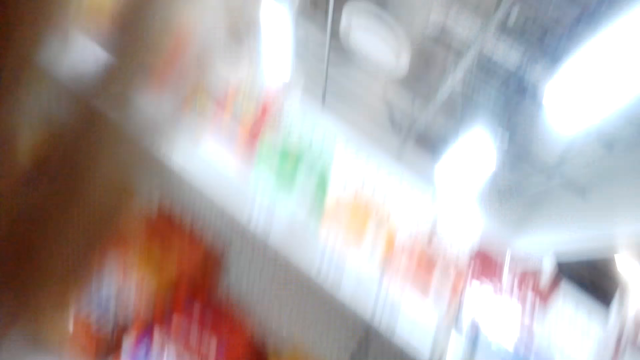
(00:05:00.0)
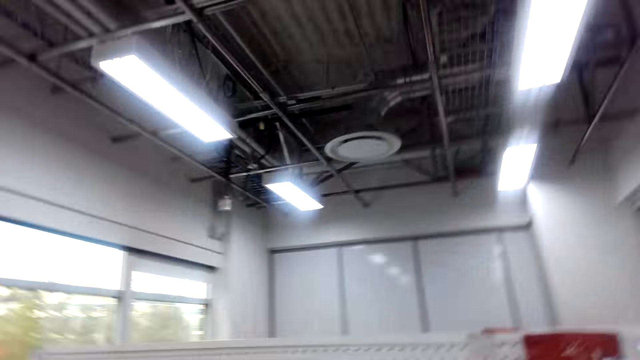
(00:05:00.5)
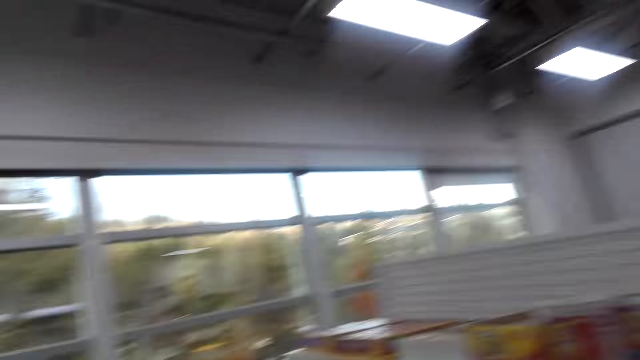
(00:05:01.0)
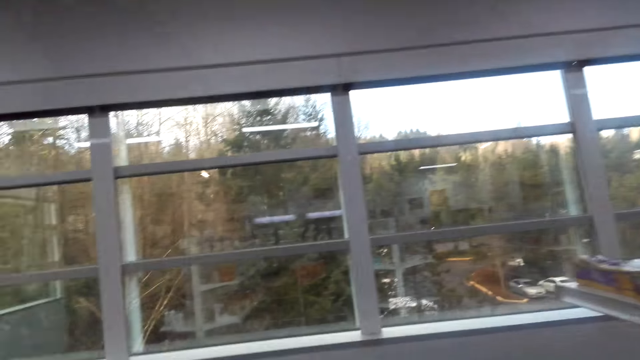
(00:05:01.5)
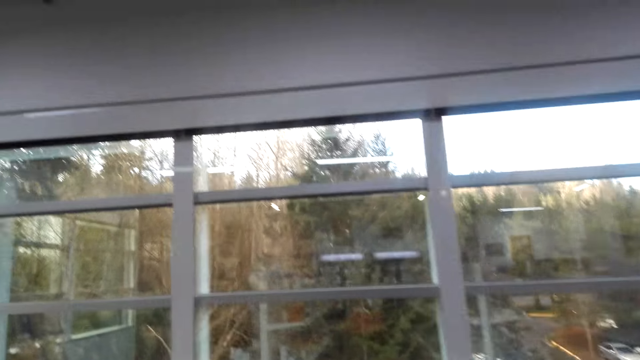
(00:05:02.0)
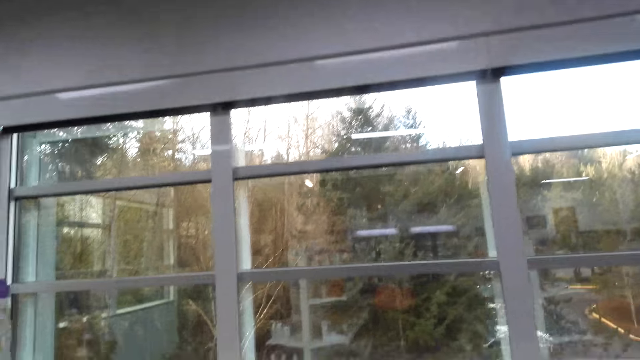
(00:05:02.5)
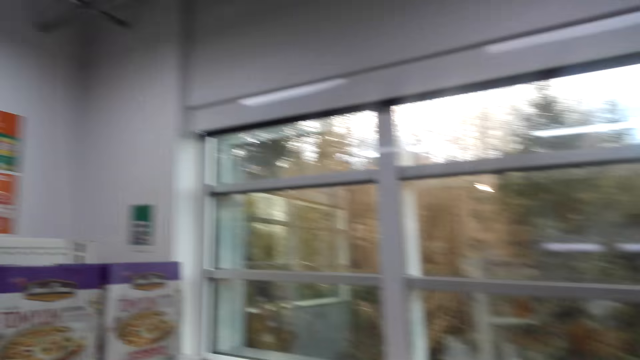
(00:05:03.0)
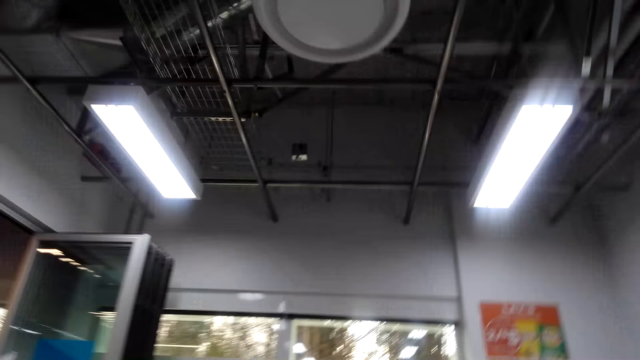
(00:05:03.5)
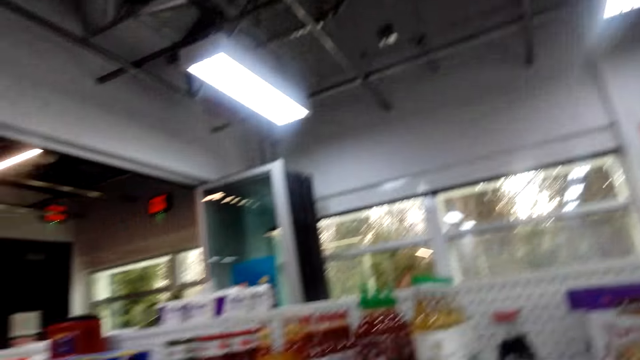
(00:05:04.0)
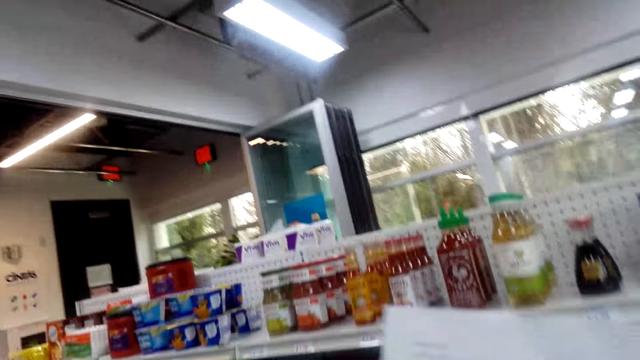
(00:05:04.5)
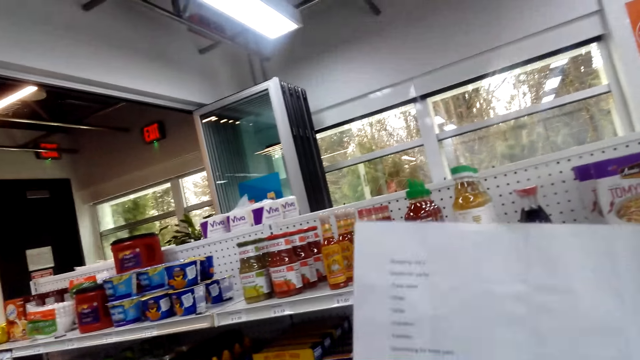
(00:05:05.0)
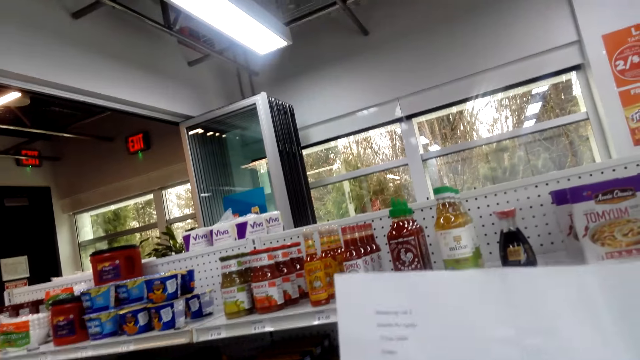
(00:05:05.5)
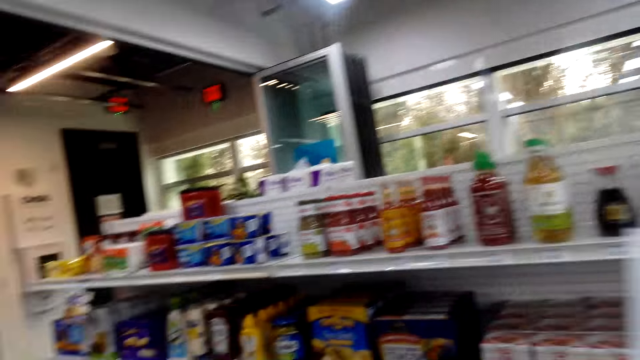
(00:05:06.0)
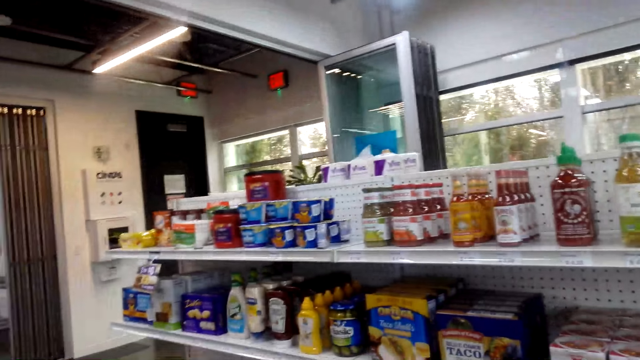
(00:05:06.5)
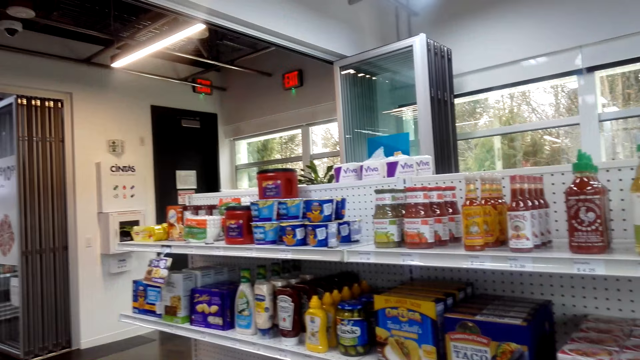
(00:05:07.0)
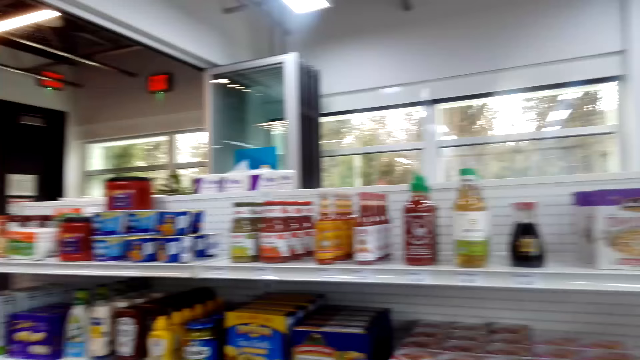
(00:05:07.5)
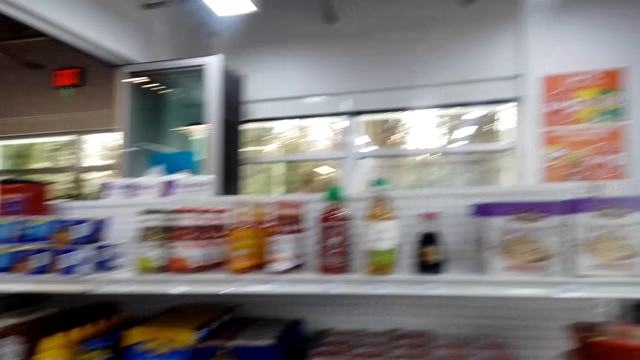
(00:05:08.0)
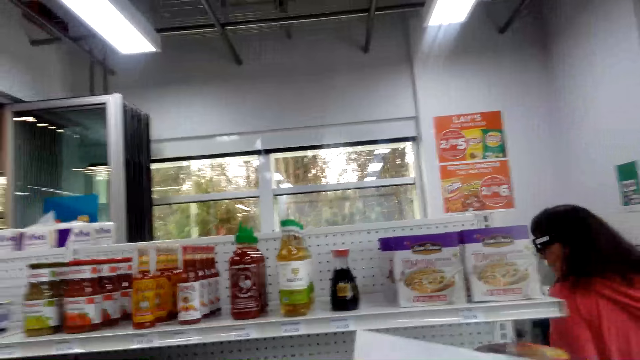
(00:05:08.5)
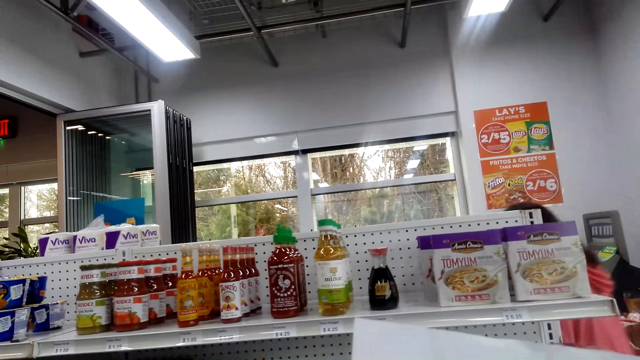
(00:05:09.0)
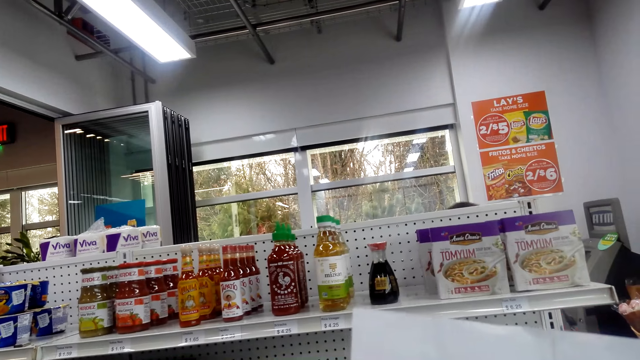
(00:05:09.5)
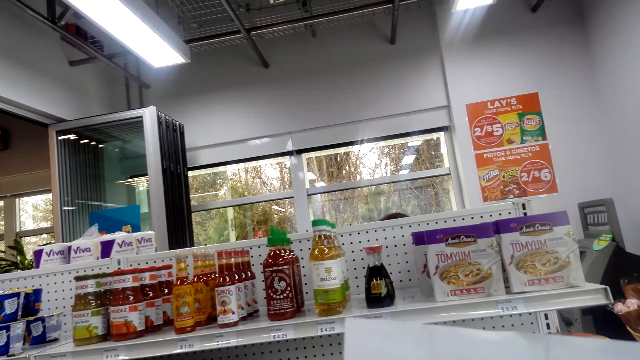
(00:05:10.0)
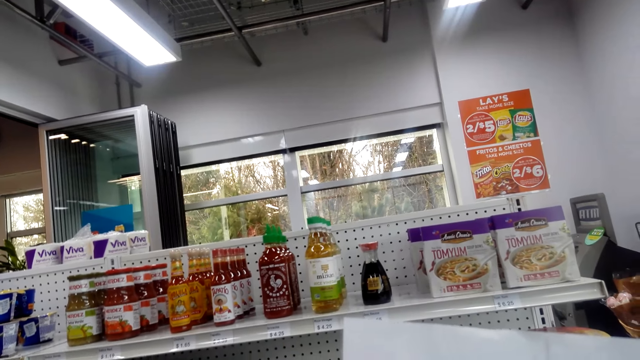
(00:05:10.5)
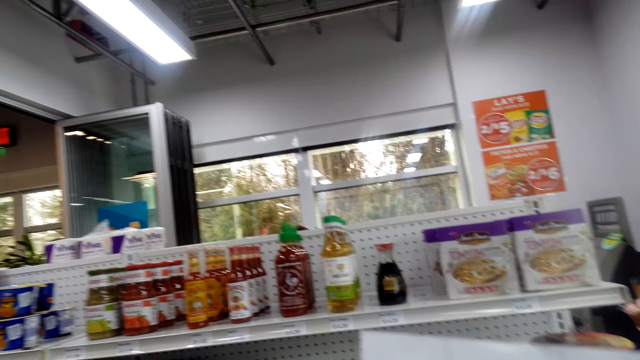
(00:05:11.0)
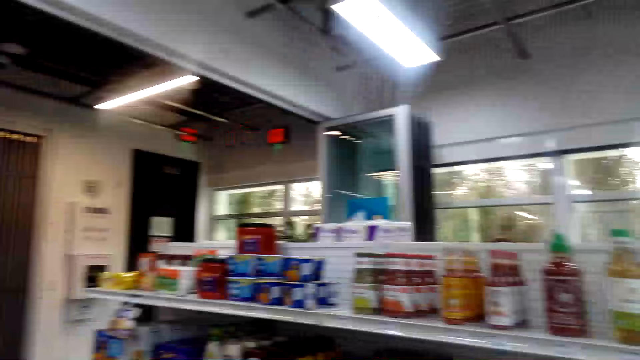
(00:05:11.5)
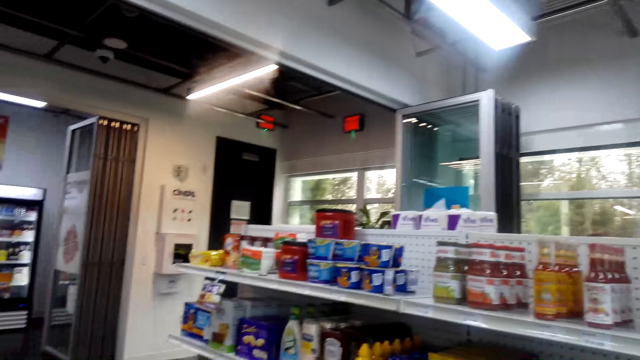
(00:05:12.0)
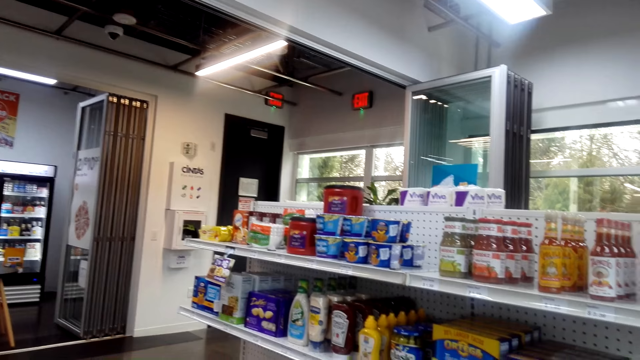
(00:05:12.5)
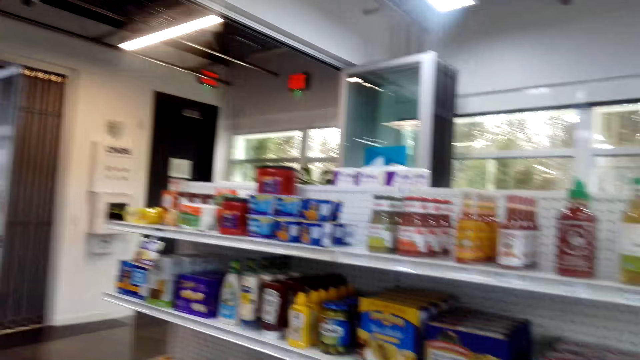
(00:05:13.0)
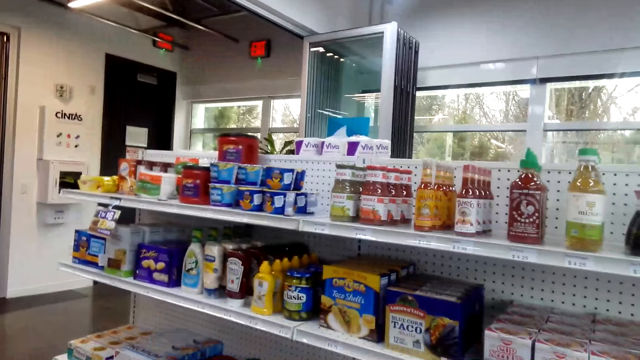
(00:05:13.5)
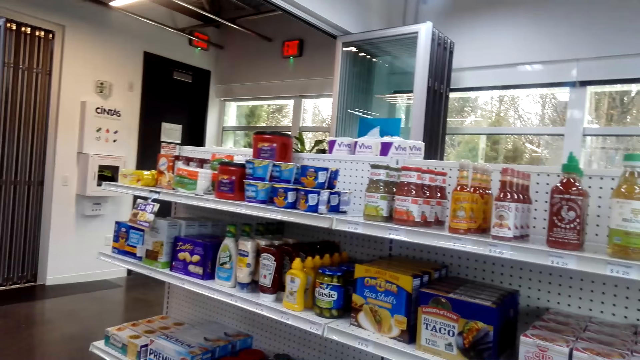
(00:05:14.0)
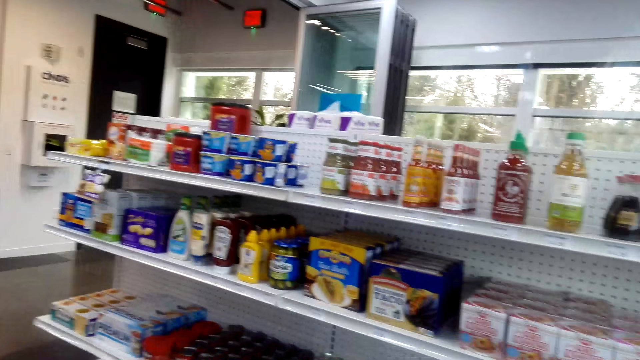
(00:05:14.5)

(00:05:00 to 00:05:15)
The camera wearer looks around the supermarket. She reads her list on the paper in her hand. She talks. She looks around the supermarket. A lady talks. The lady walks on the floor. The camera wearer reads her list on the paper in her hand. She looks around the shelves.

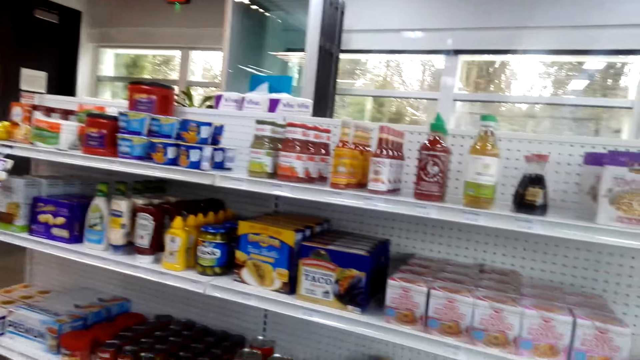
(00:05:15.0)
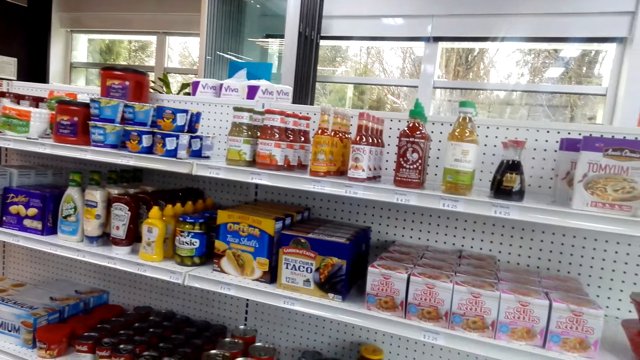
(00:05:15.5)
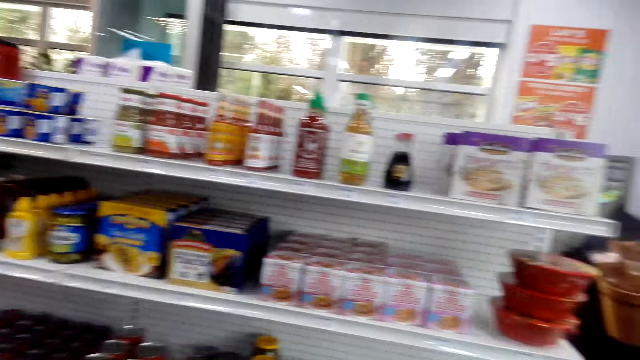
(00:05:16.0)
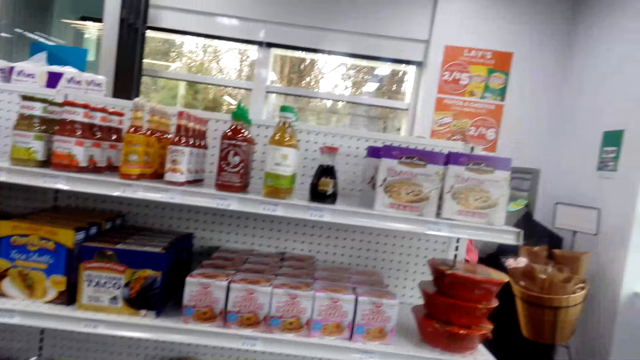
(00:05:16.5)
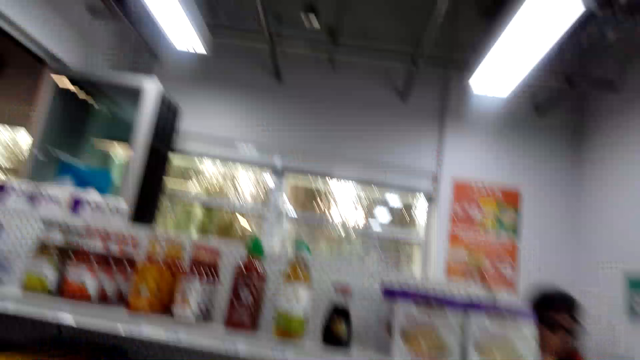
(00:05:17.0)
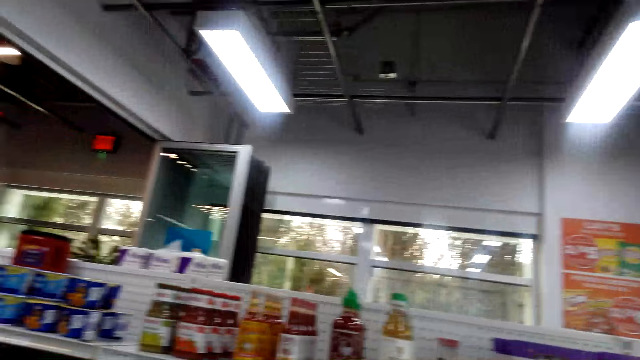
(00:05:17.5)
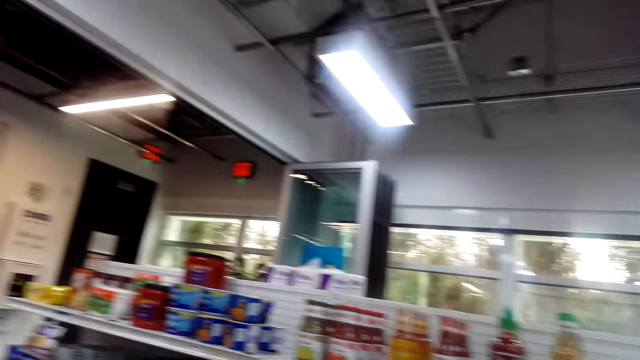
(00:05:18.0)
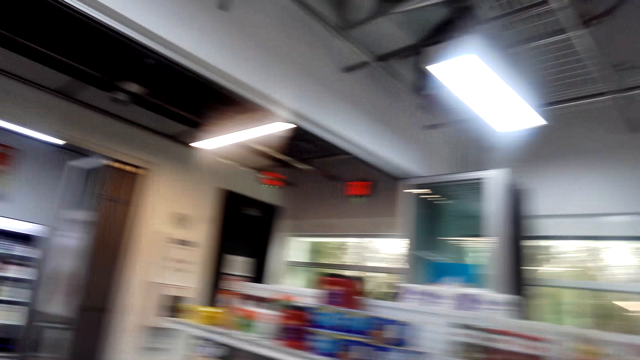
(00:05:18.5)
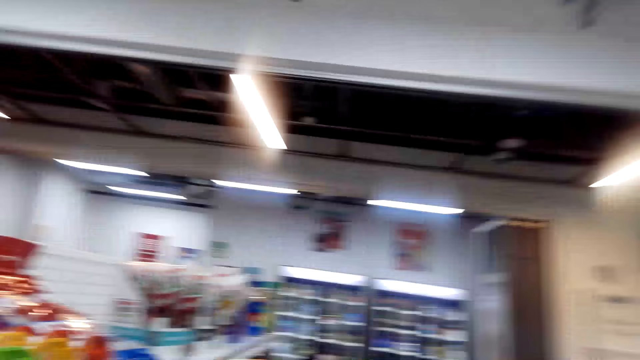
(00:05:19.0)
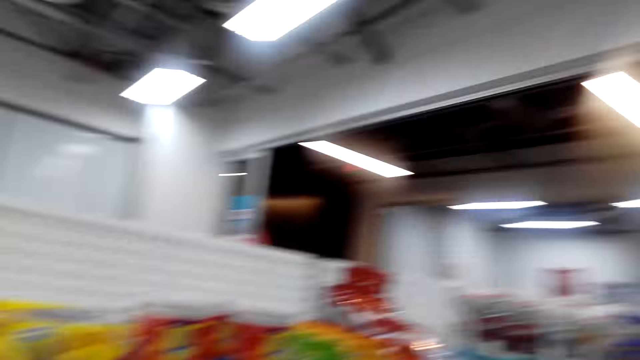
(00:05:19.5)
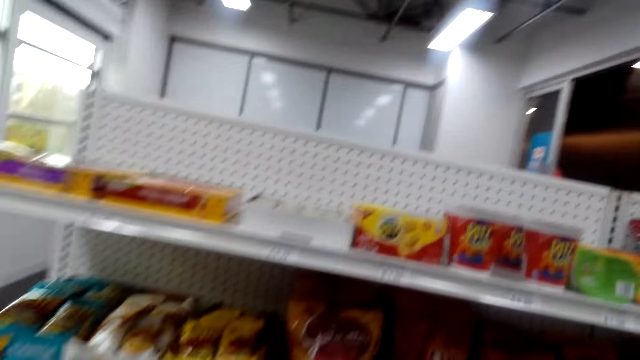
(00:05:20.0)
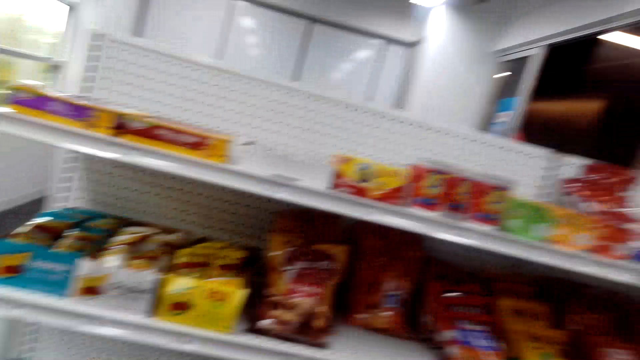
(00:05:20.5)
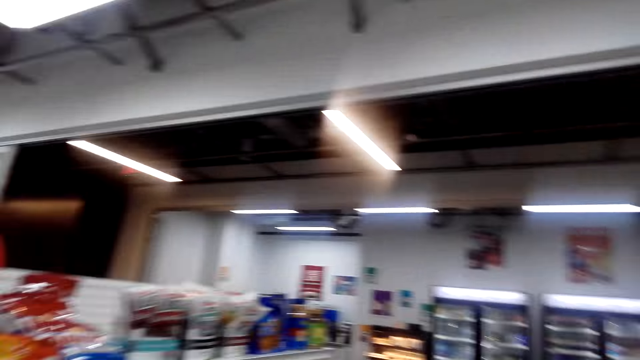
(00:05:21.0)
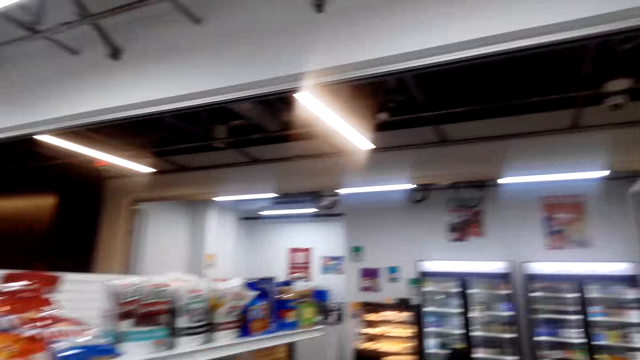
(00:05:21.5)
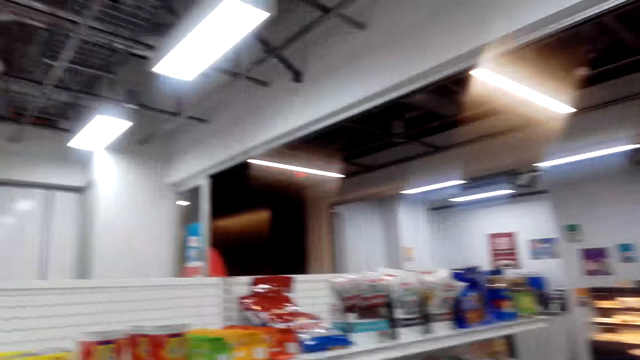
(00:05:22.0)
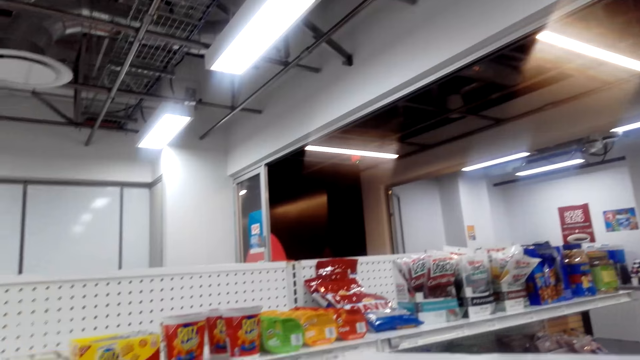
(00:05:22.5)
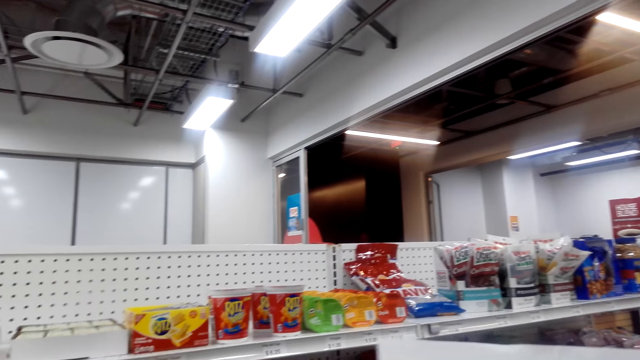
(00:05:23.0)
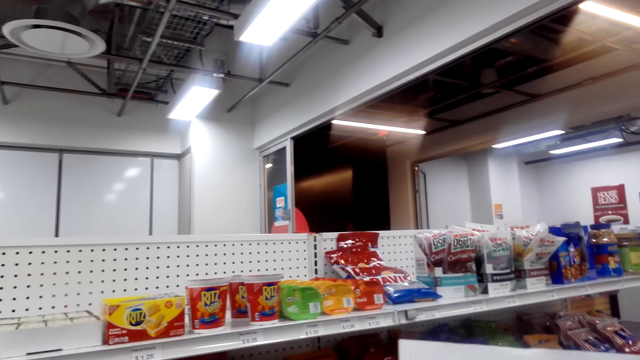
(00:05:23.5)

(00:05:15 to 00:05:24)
A lady talks. The camera wearer talks to the lady.
